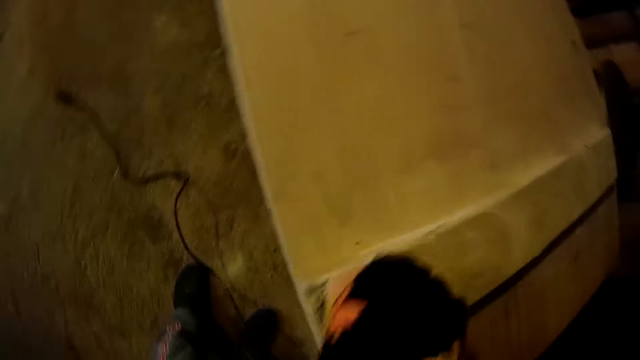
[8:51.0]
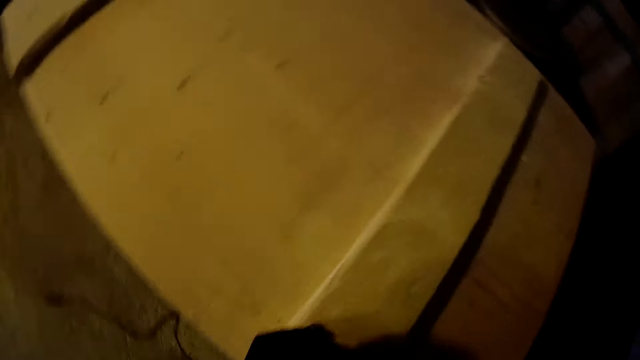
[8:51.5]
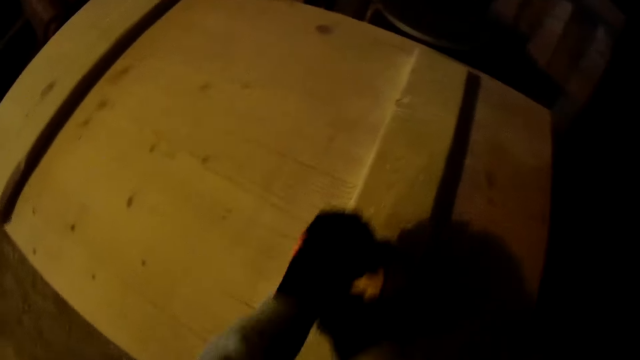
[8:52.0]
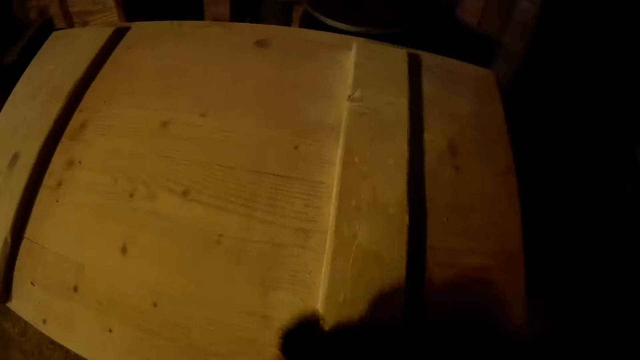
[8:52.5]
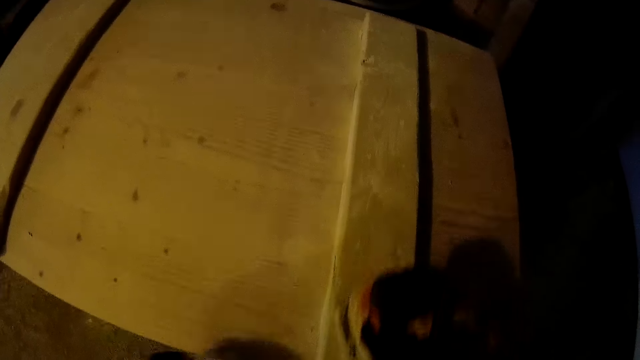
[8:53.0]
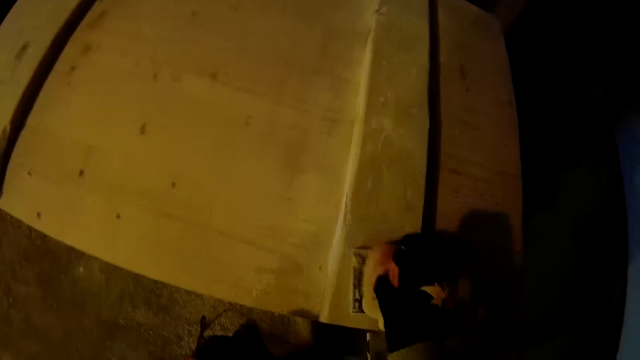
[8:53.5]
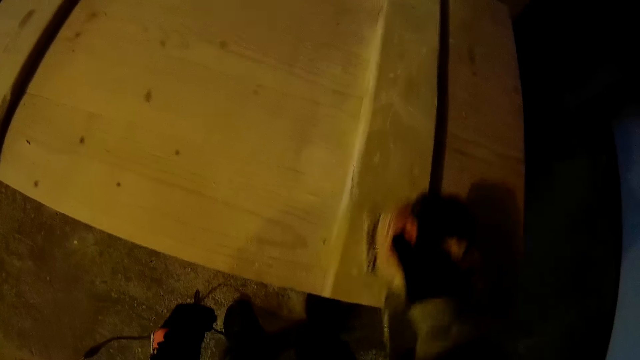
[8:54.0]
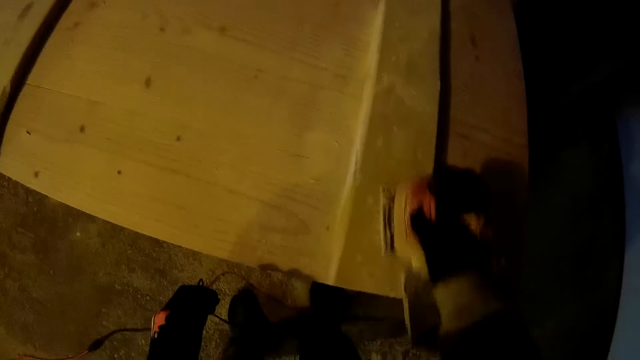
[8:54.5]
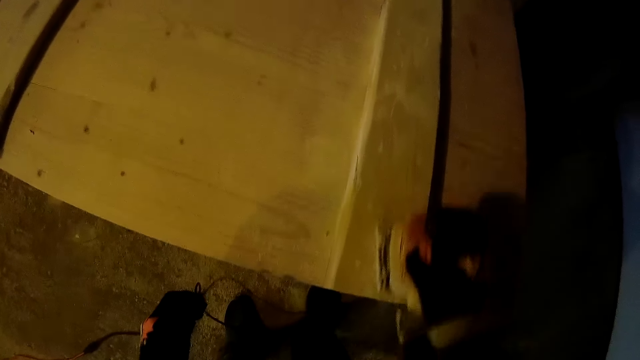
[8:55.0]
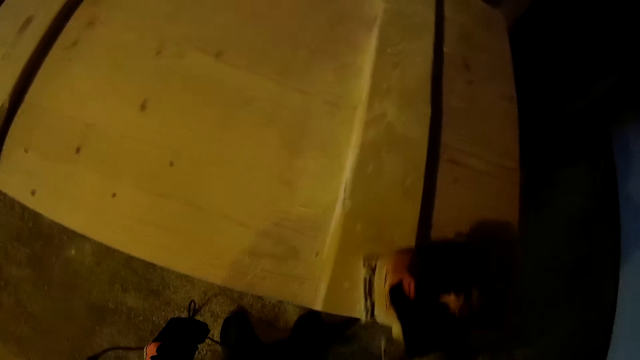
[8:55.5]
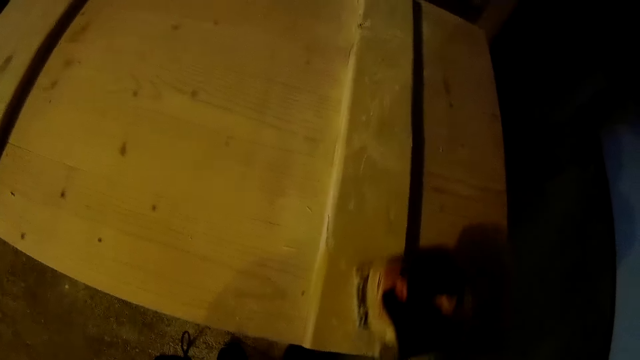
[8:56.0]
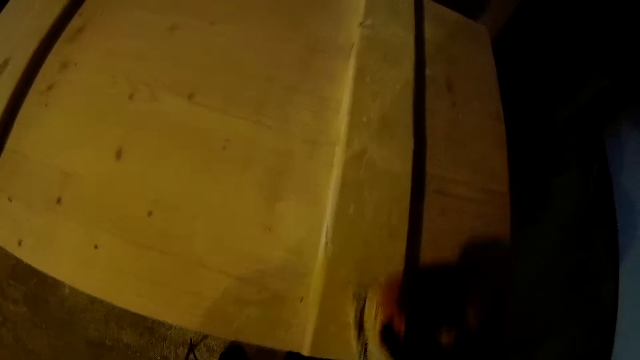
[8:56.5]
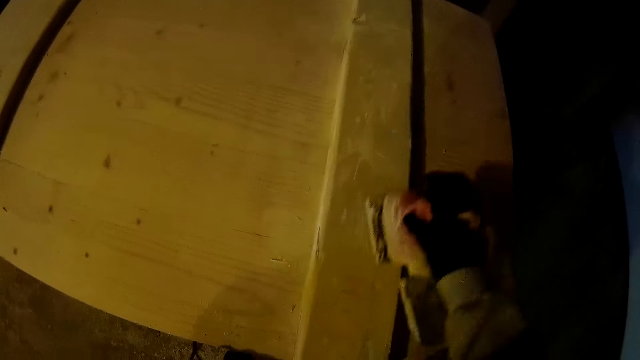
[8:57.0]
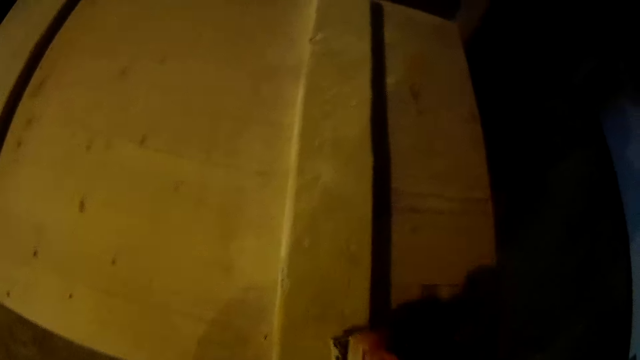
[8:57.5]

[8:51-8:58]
The camera wearer takes off his left hand from the sander.

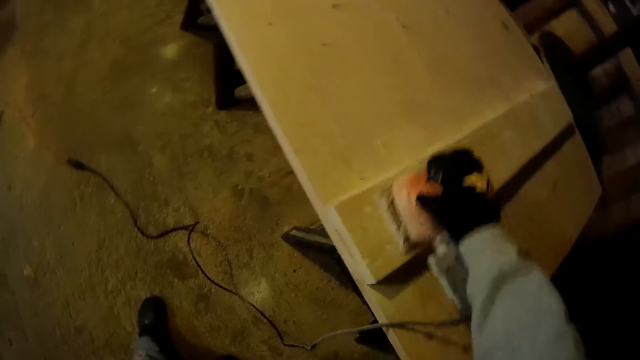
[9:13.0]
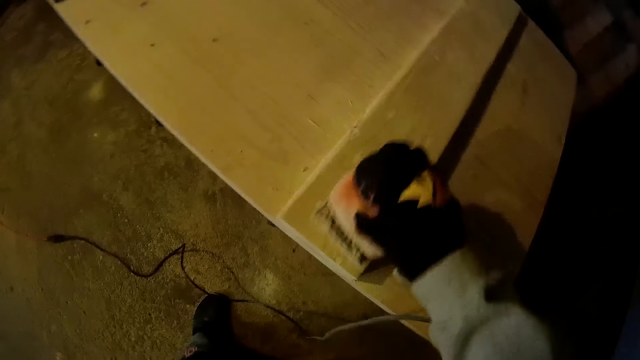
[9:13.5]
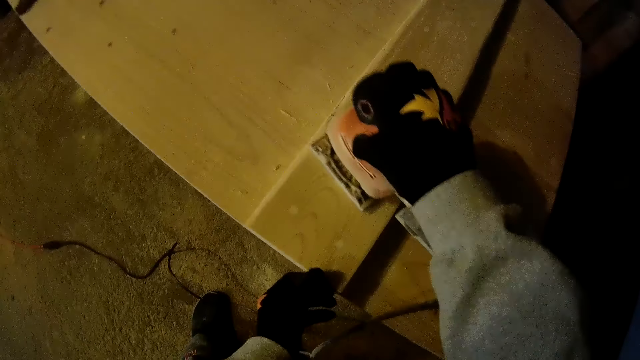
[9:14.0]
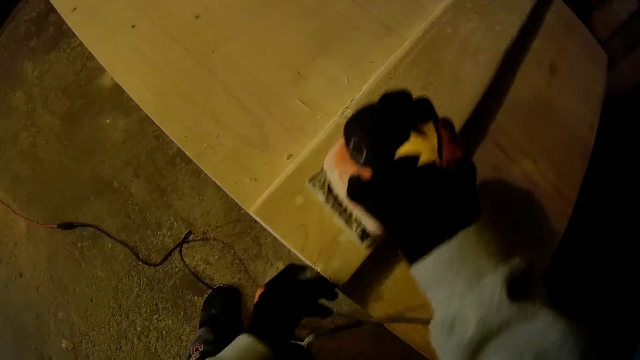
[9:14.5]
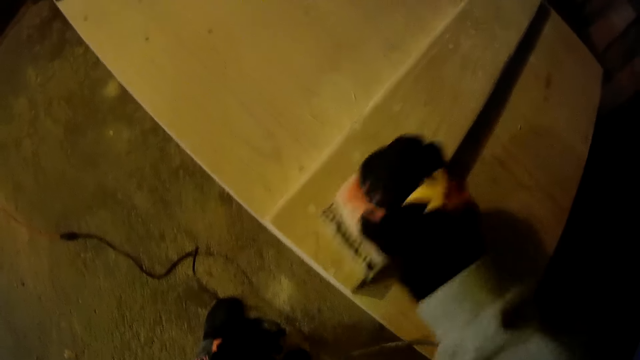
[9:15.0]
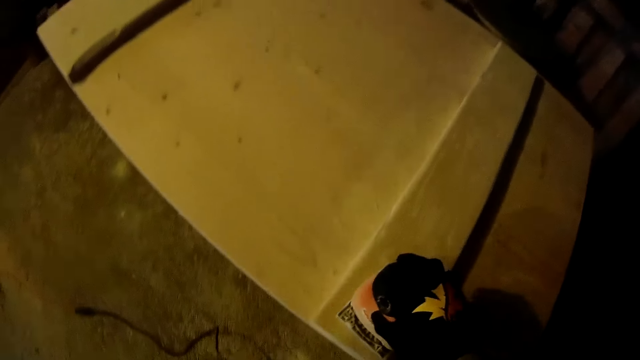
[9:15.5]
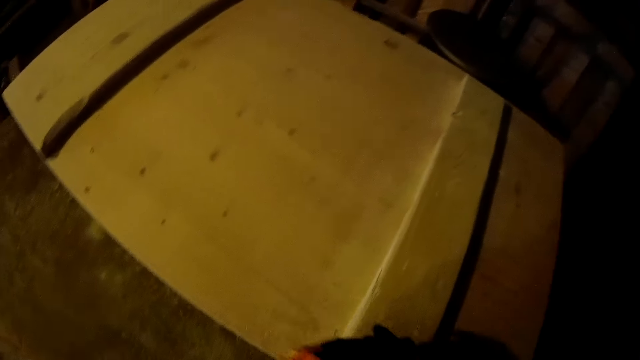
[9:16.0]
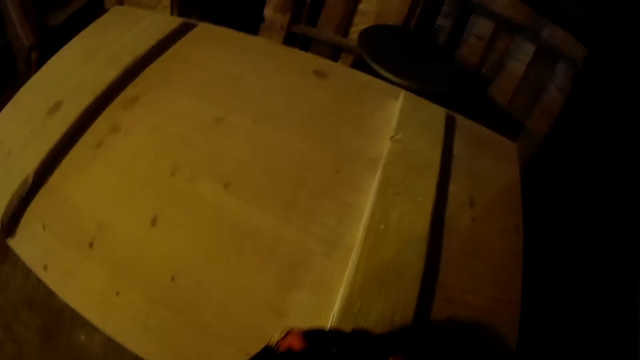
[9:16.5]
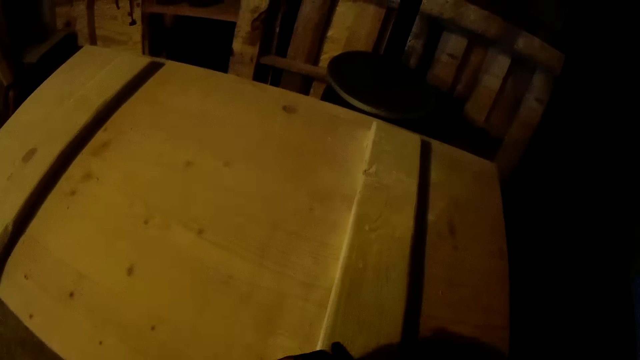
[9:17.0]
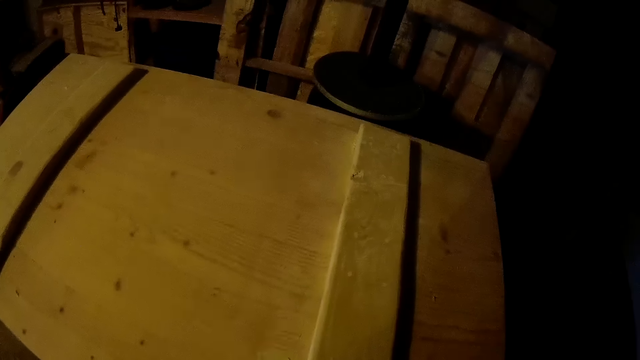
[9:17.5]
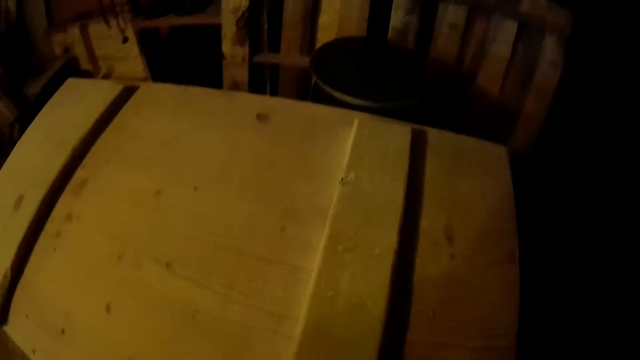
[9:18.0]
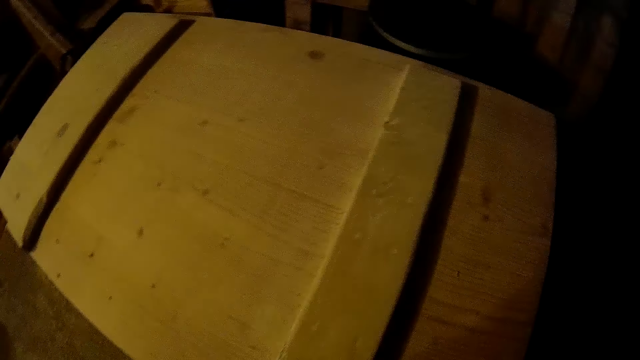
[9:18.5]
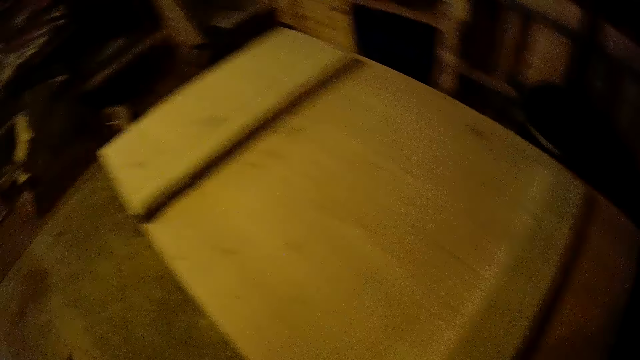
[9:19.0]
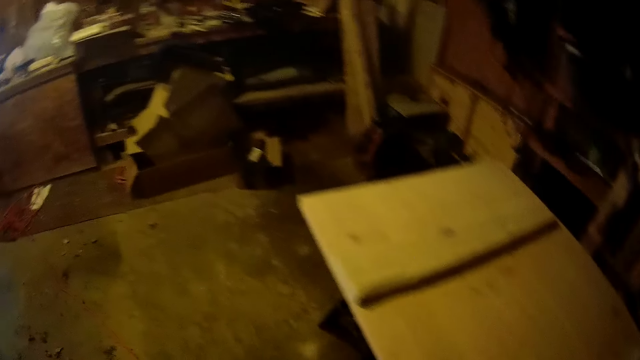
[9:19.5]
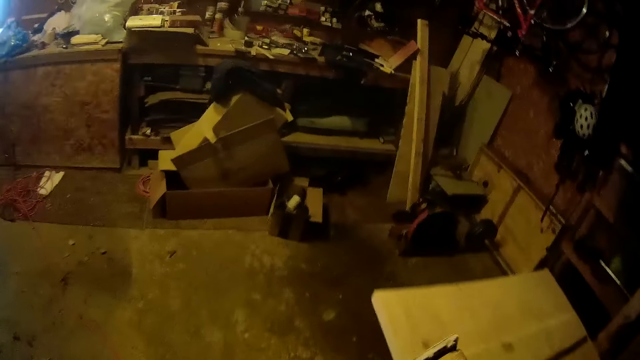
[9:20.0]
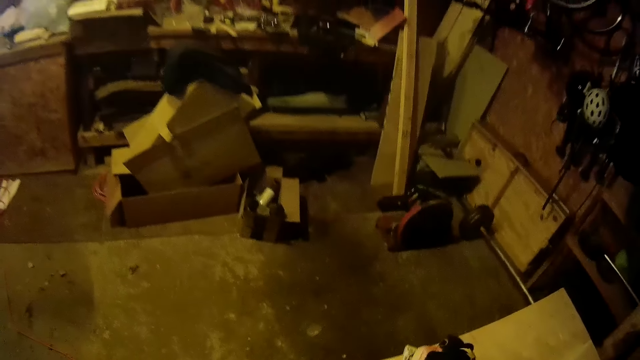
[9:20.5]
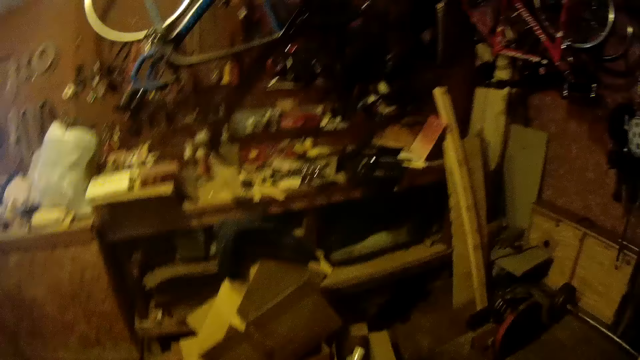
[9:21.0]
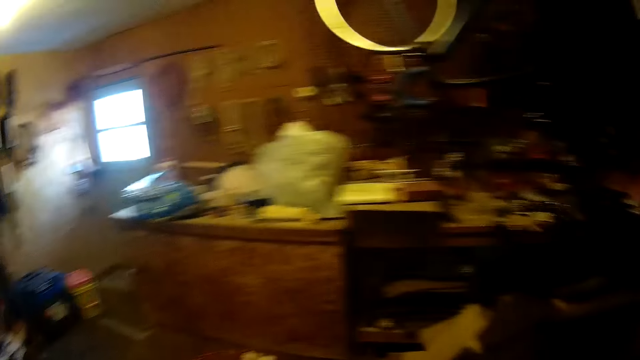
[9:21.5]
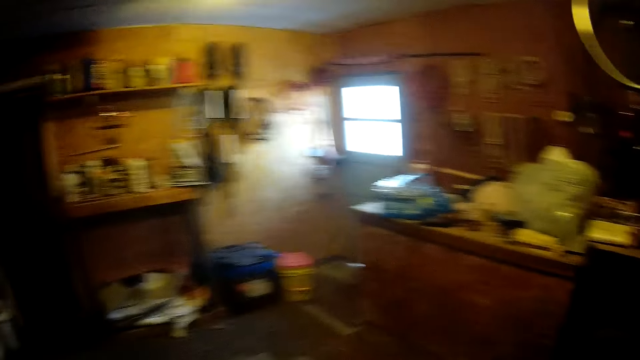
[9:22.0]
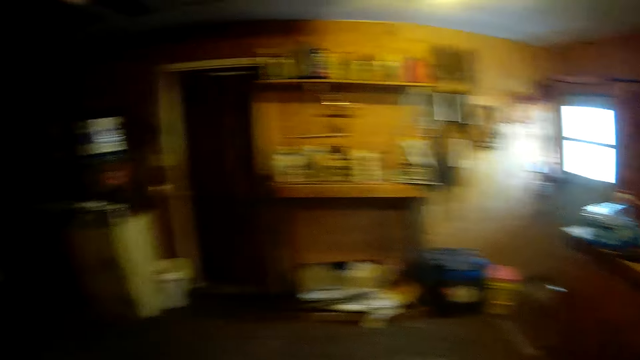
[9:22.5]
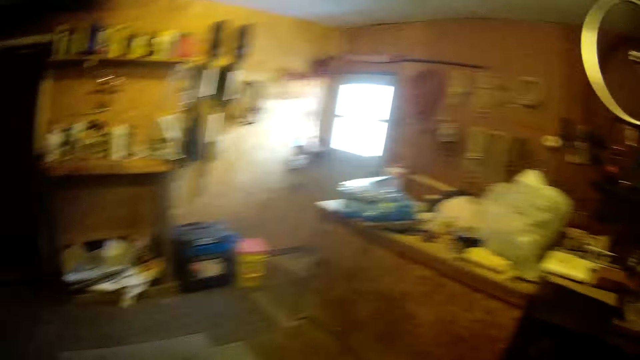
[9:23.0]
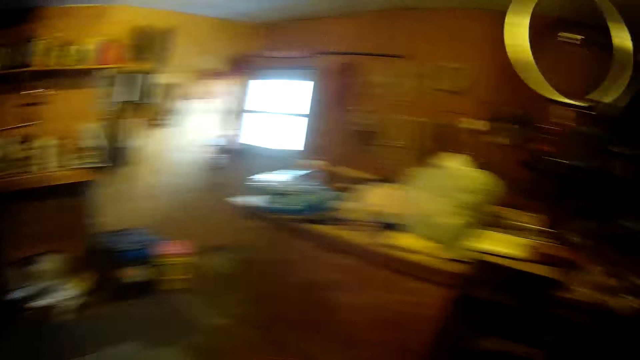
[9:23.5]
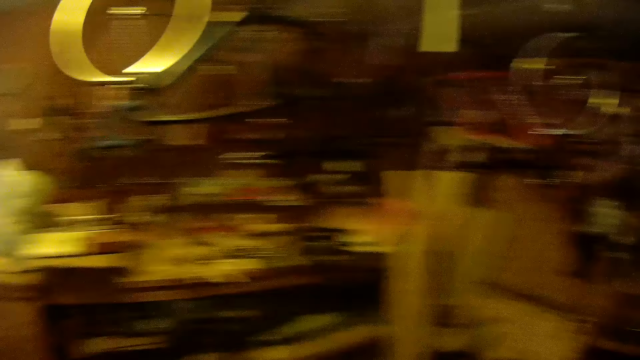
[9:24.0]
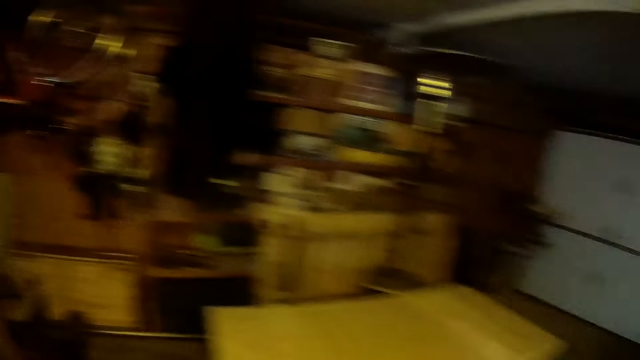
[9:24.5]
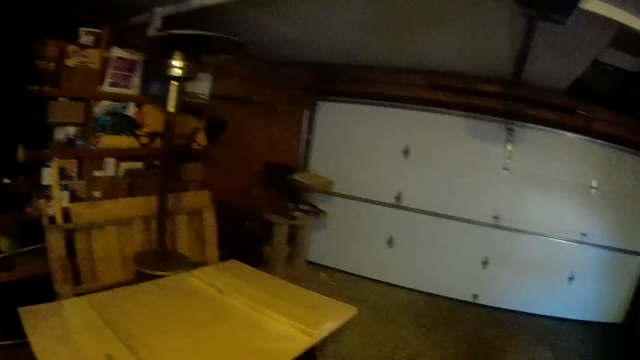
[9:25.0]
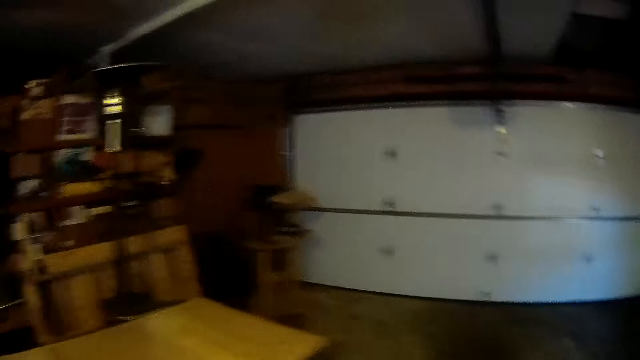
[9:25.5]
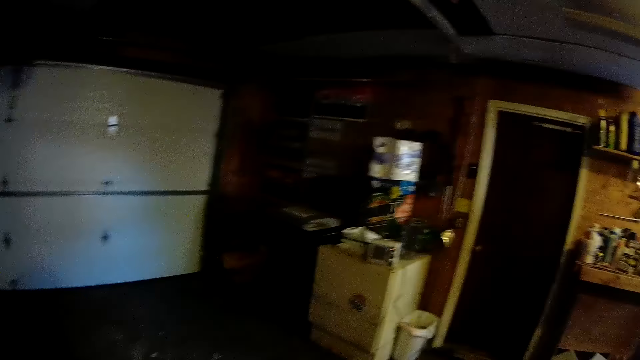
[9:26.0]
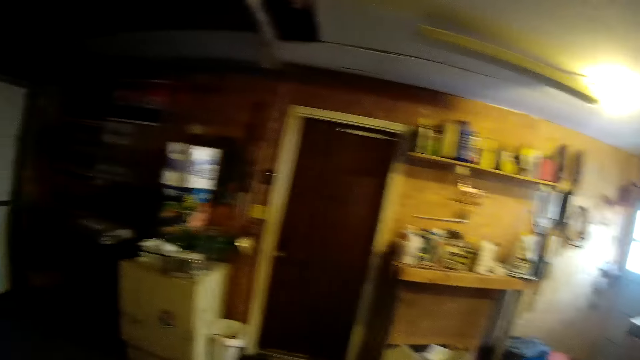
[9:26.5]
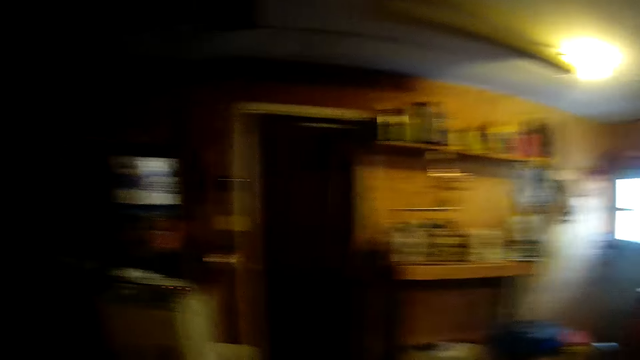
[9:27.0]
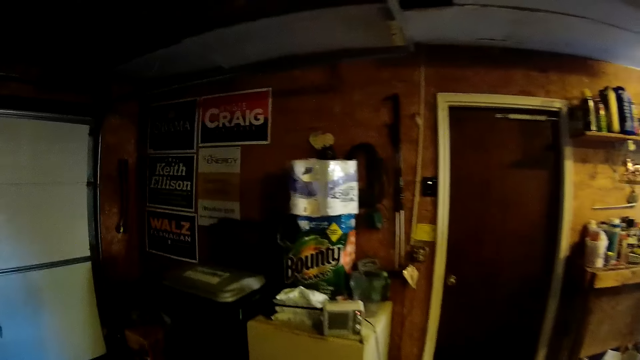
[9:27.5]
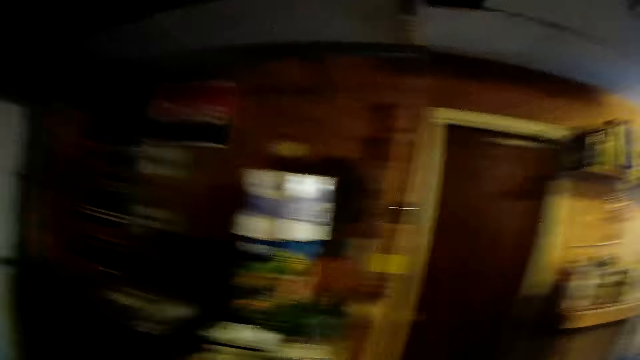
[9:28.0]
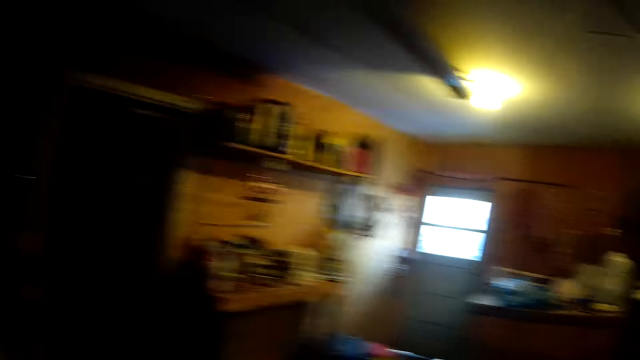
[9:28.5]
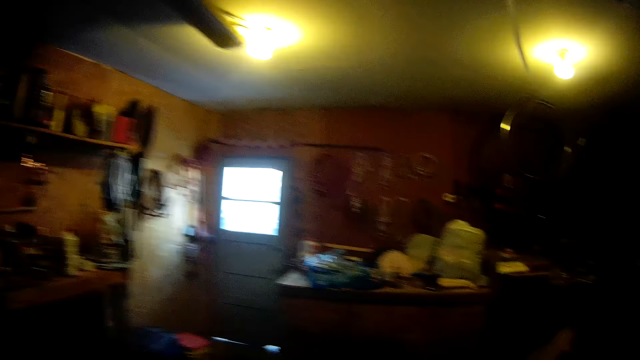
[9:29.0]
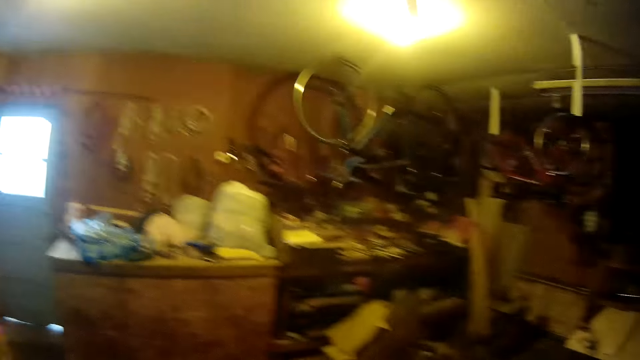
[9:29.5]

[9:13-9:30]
The camera wearer touches the lumber with his left hand. He holds the edge of the wooden surface with his left hand. He releases his left hand from the lumber. He places the grinder on the table. He moves around the store.
